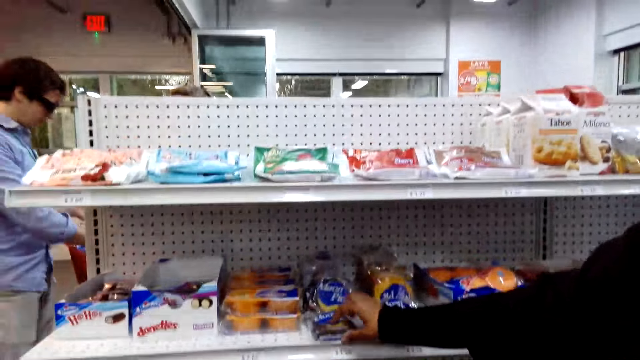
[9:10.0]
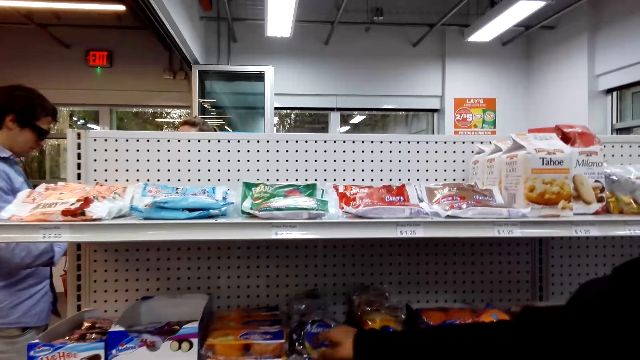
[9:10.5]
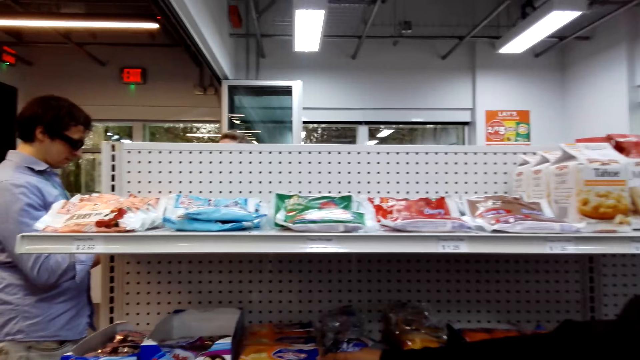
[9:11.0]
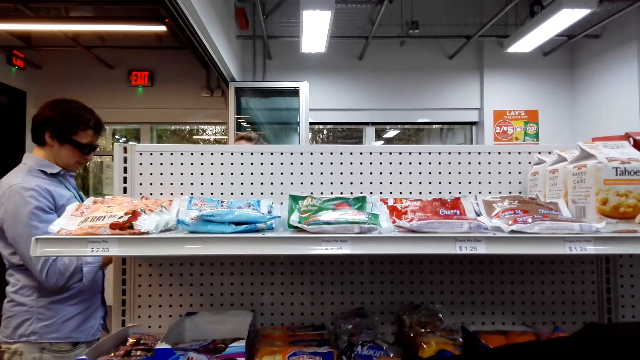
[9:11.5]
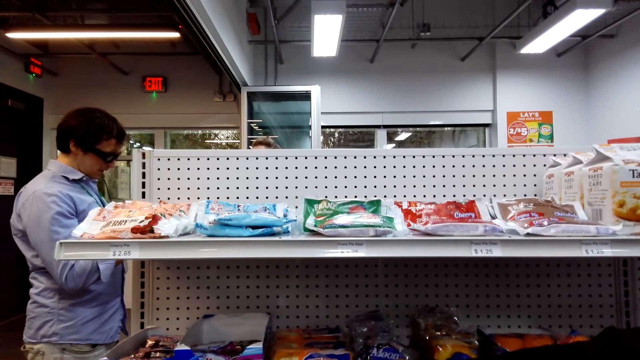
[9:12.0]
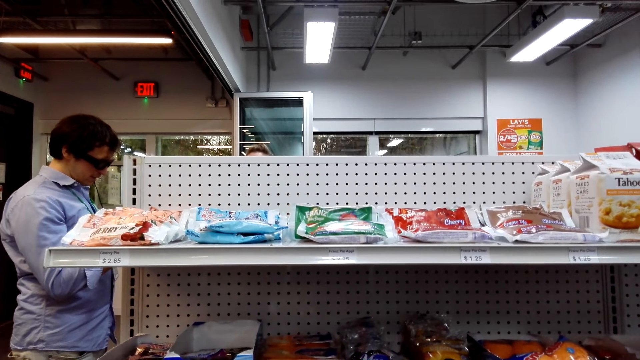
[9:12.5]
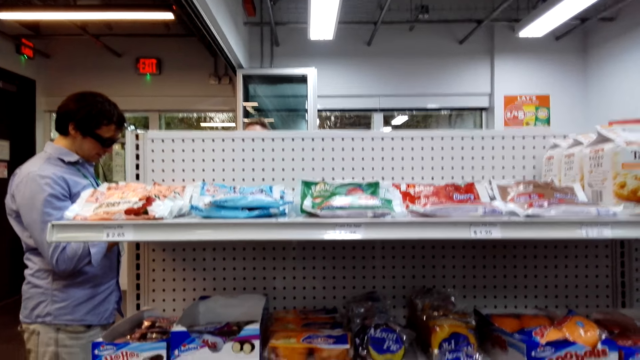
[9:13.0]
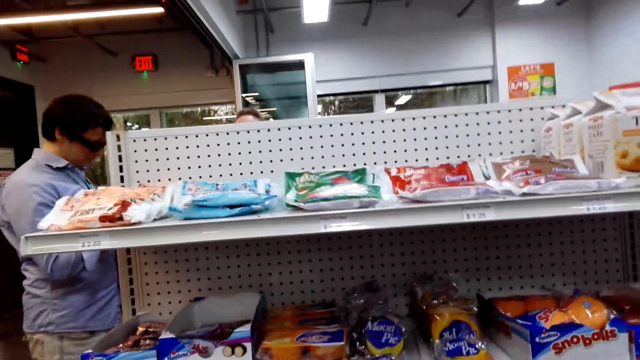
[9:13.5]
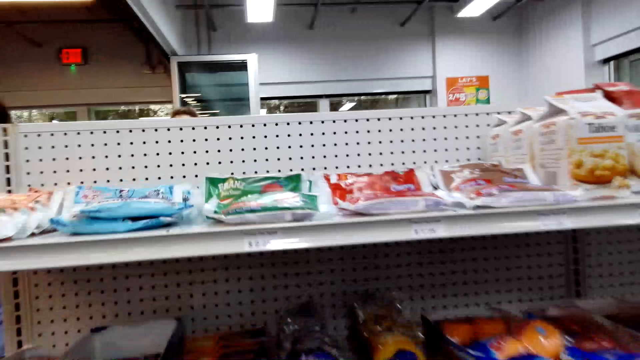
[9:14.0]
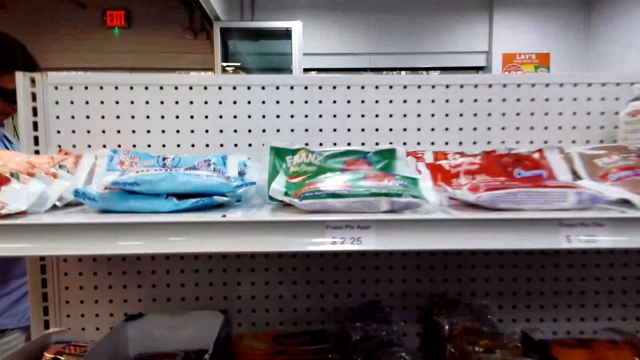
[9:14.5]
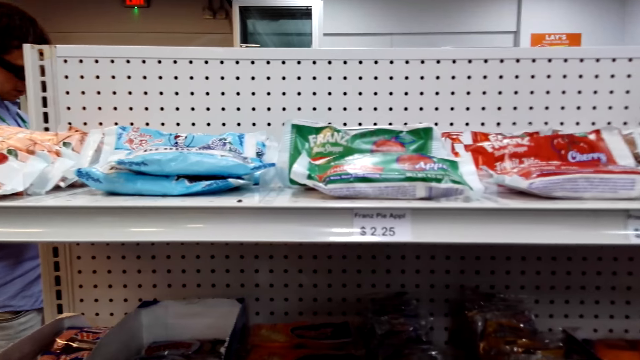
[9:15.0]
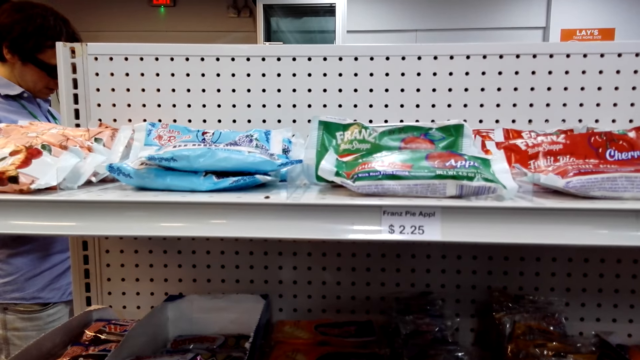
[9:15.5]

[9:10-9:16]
A woman picks up items on the shelf.

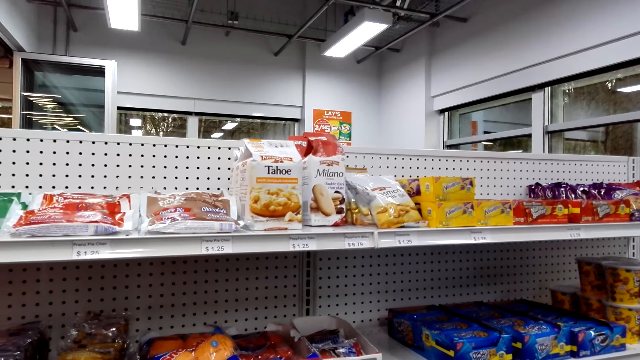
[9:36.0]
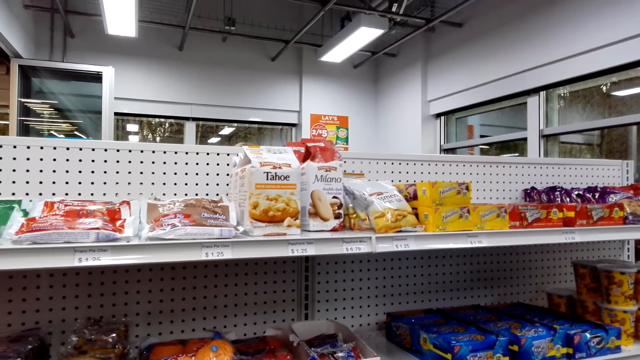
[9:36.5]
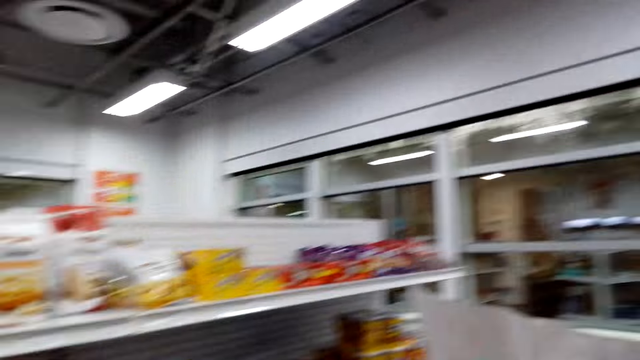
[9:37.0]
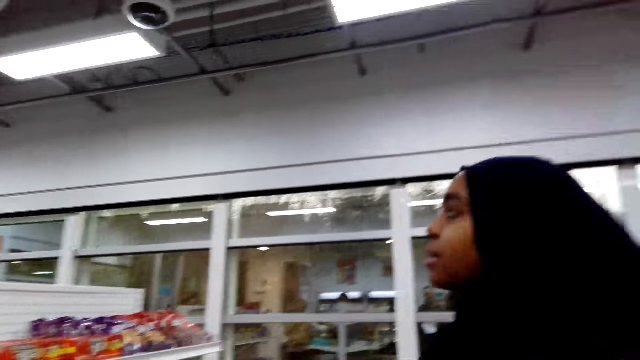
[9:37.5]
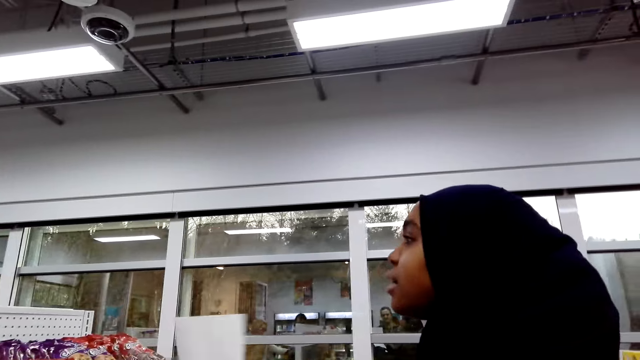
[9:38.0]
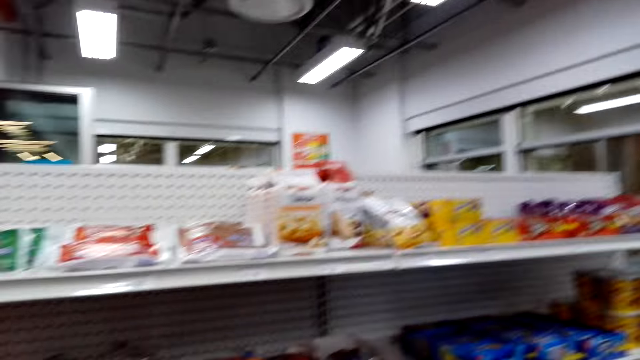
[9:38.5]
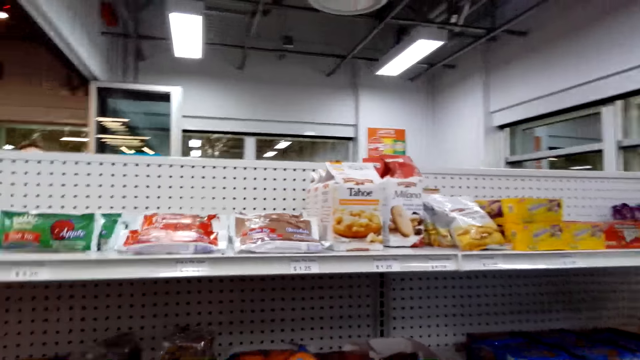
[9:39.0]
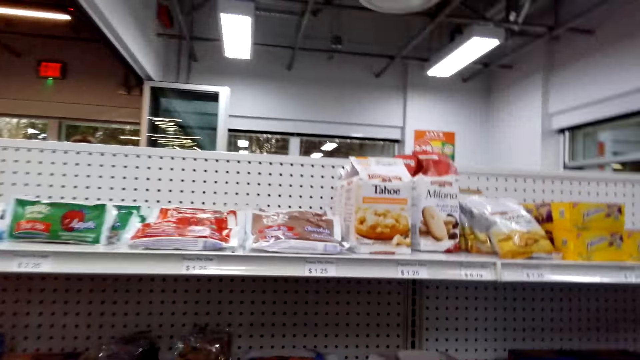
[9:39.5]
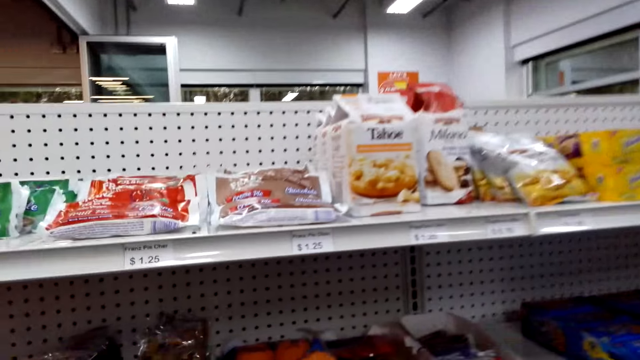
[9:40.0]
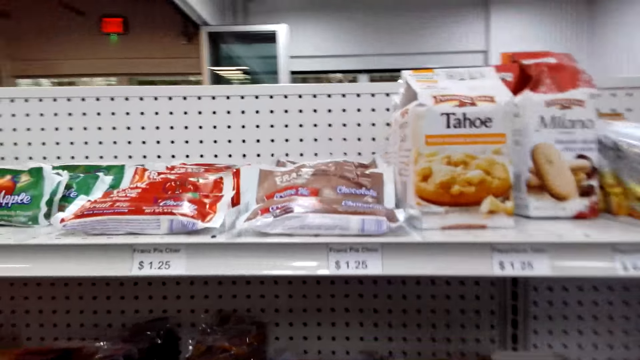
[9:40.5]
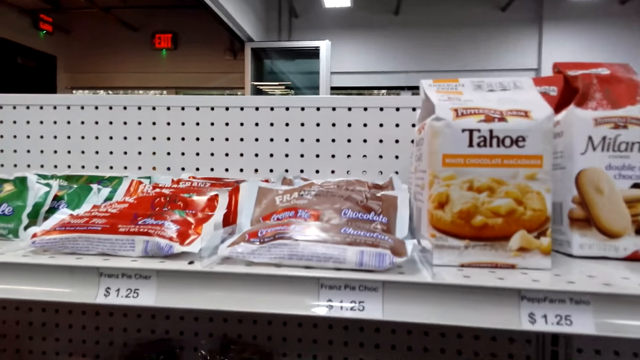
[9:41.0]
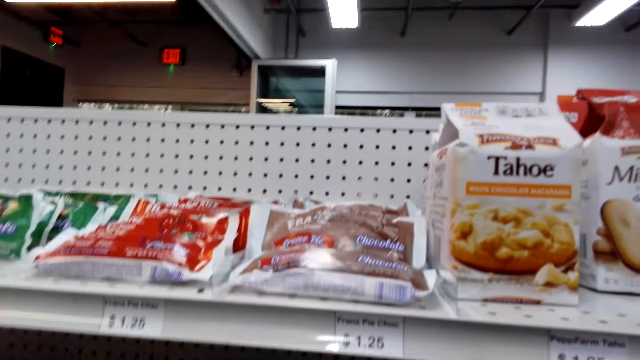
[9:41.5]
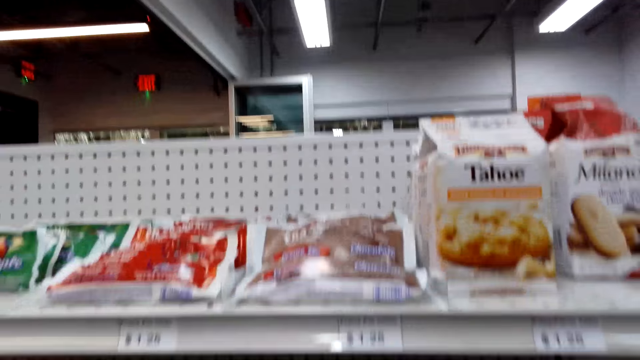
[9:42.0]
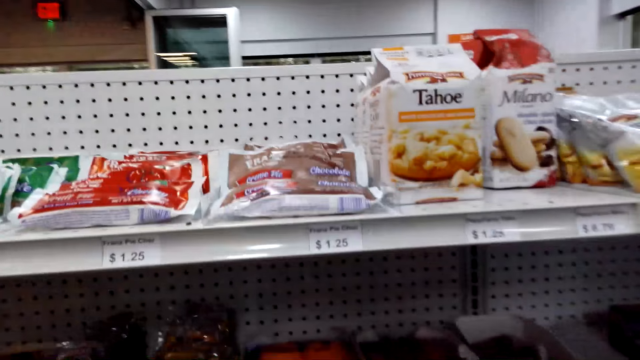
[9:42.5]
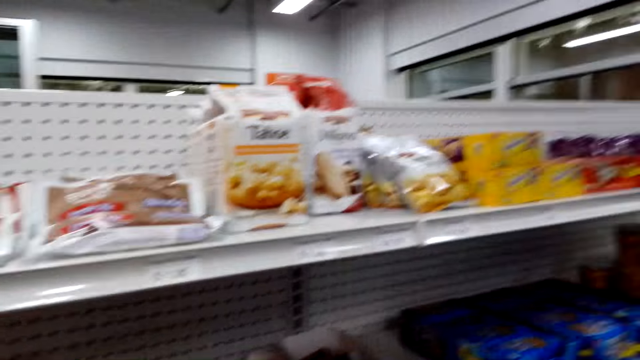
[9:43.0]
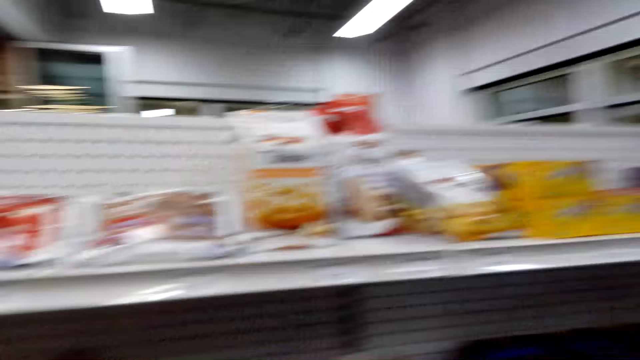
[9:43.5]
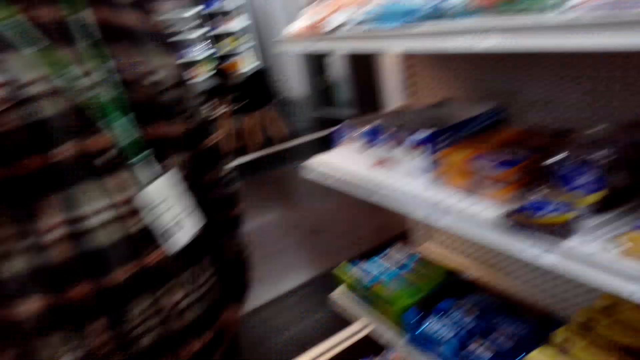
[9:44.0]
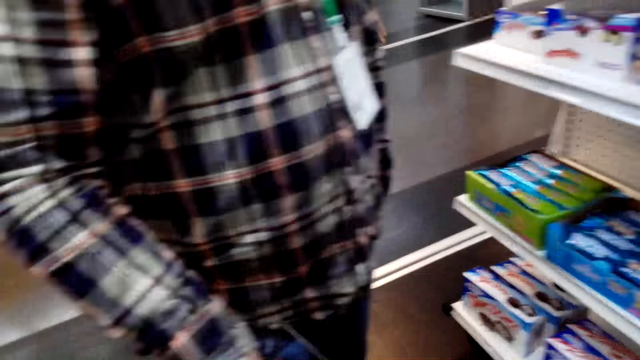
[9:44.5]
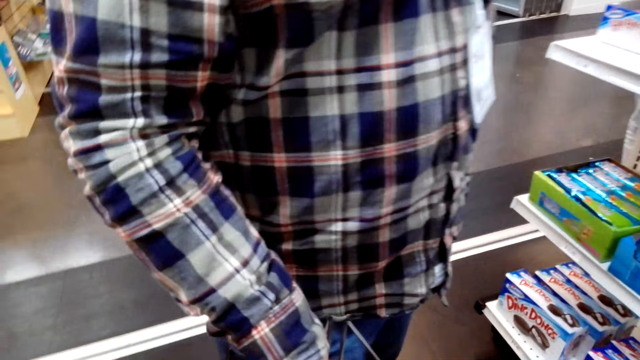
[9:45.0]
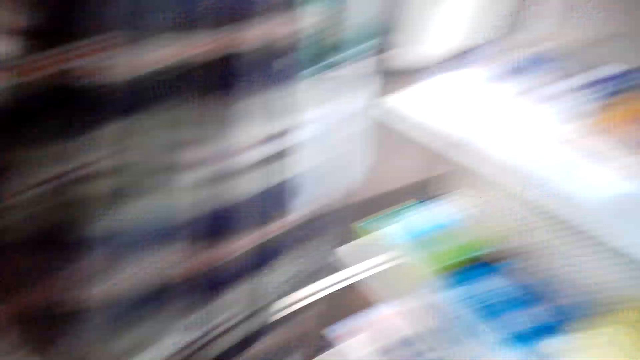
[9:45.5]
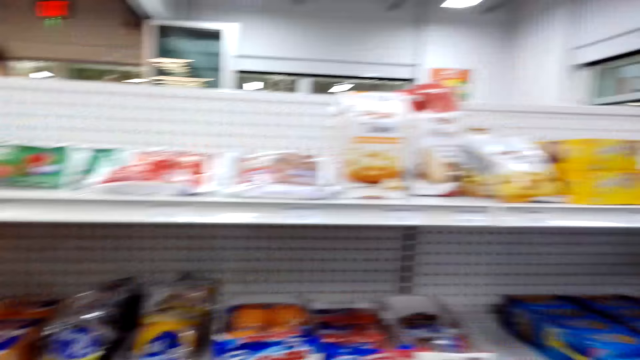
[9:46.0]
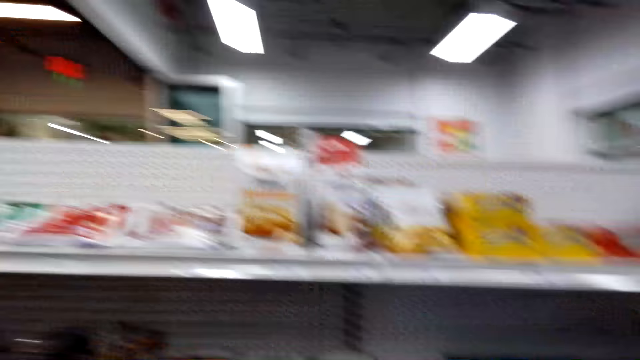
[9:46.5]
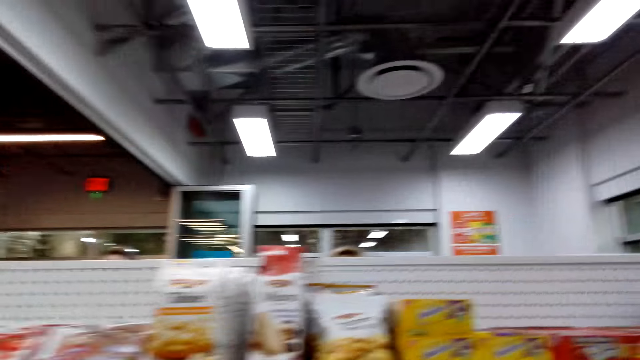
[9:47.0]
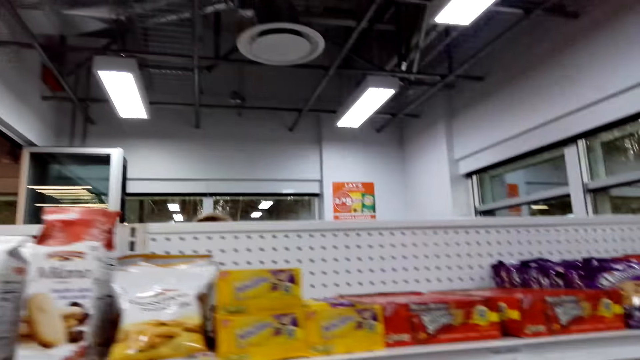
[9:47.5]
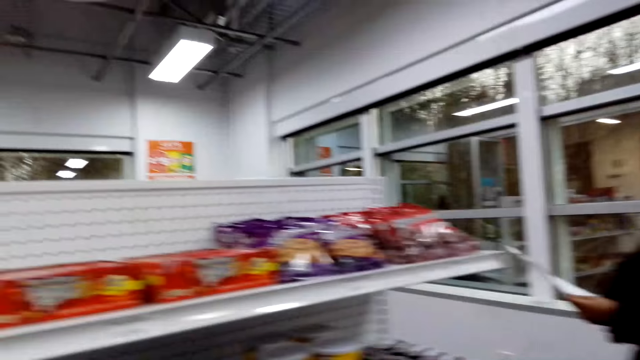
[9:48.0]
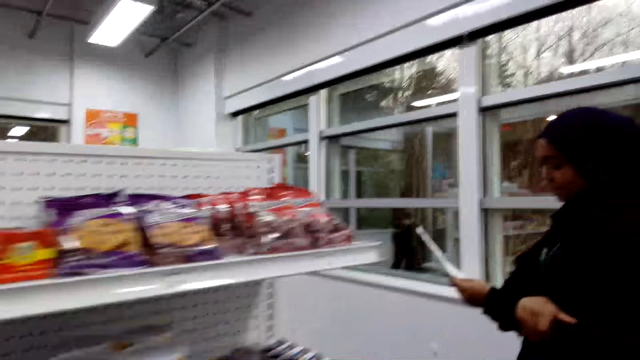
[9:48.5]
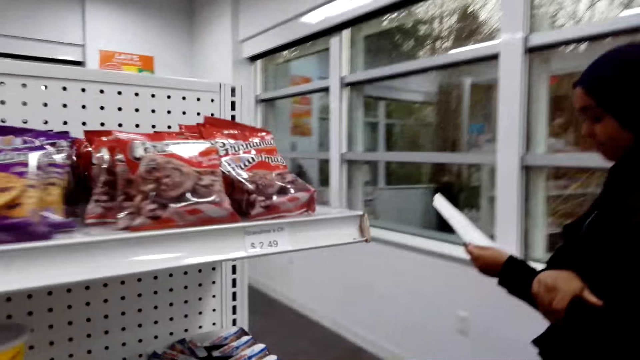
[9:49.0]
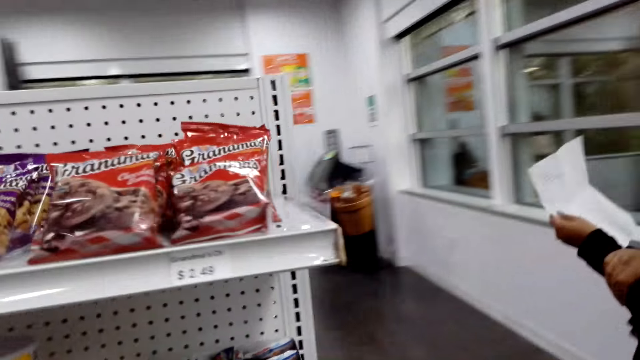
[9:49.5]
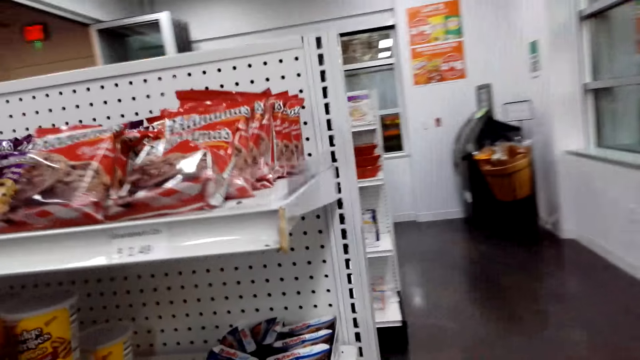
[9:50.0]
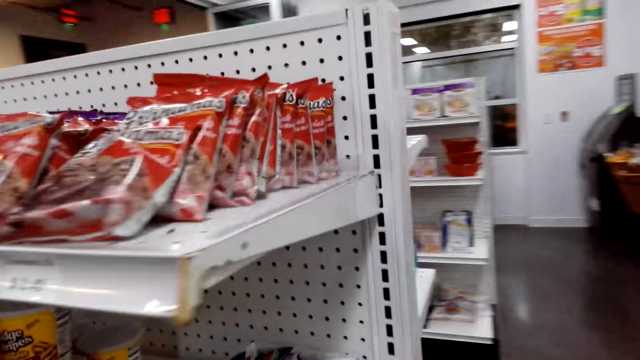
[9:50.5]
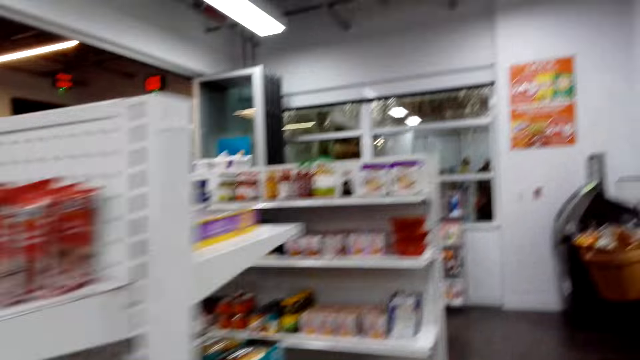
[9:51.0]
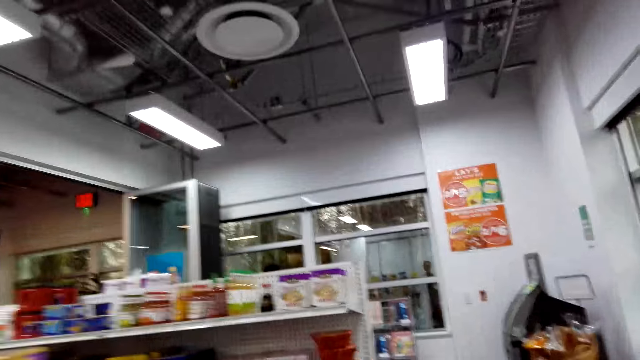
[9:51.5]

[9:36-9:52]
The camera wearer looks around. They pick the items on the shelf. They walk around.
